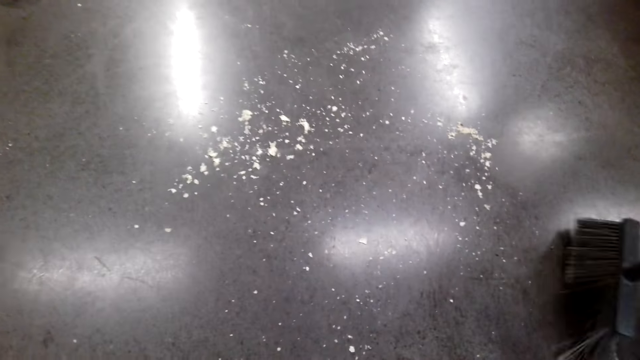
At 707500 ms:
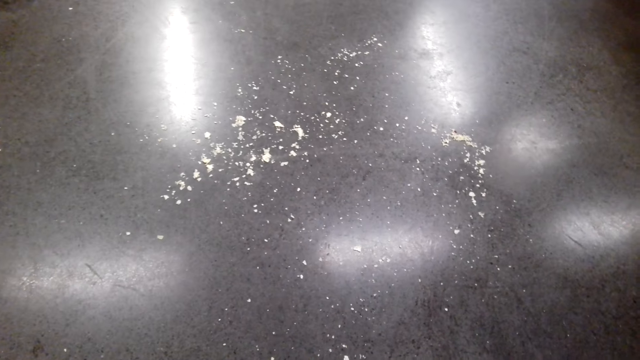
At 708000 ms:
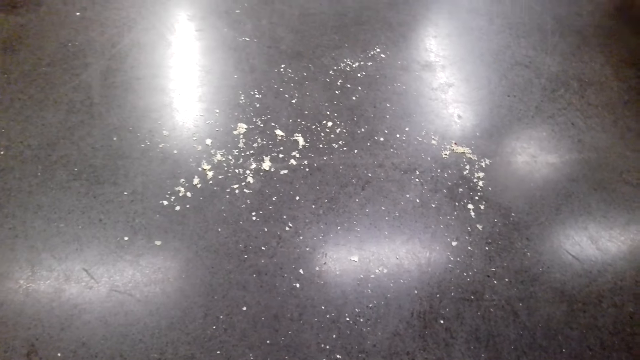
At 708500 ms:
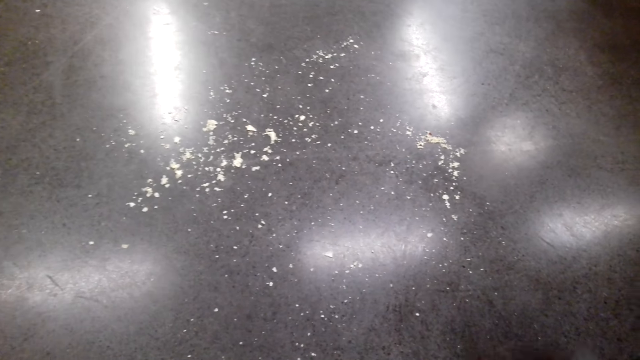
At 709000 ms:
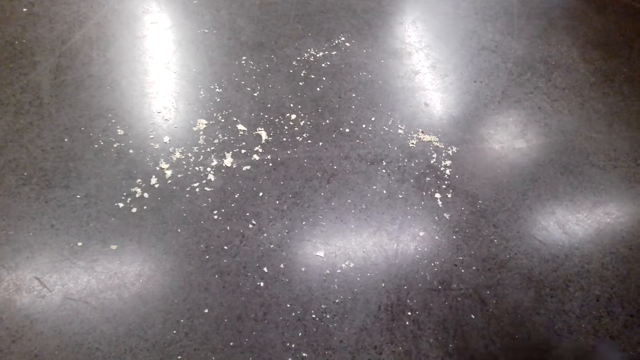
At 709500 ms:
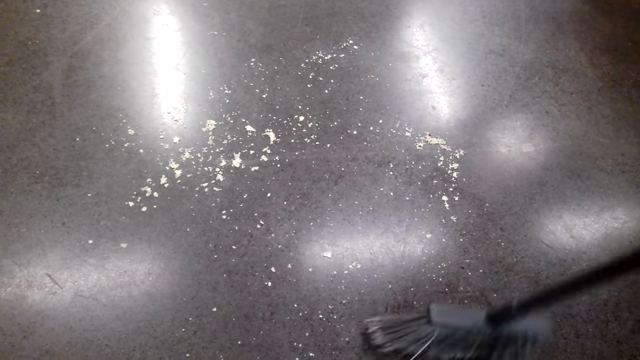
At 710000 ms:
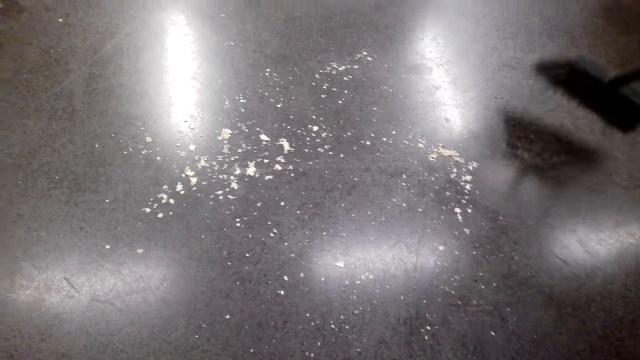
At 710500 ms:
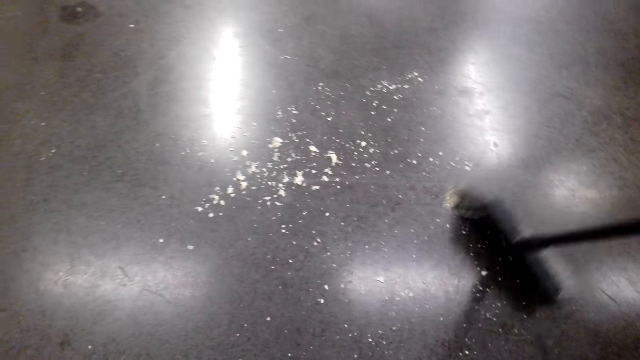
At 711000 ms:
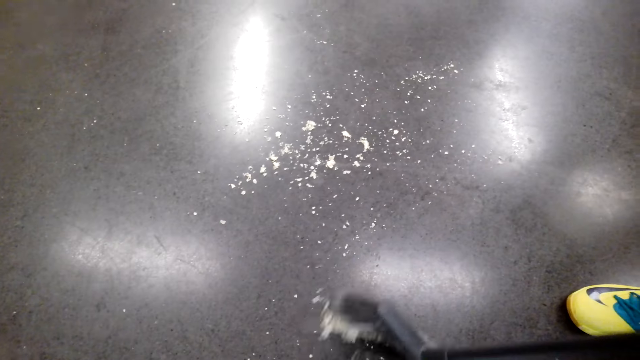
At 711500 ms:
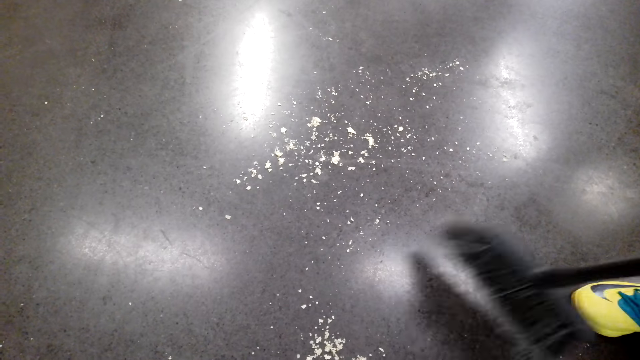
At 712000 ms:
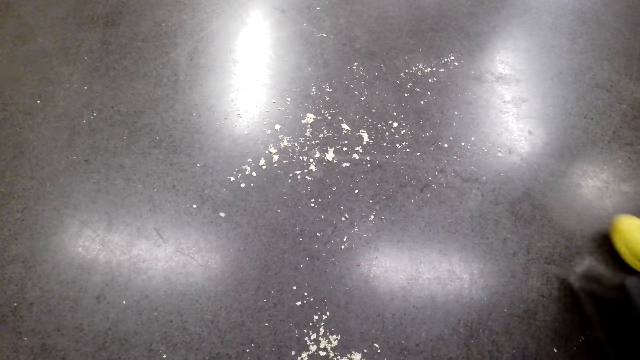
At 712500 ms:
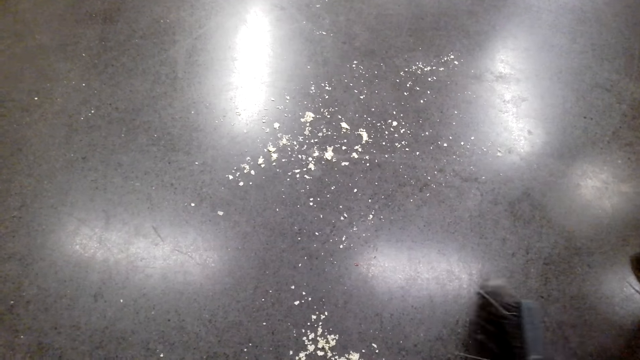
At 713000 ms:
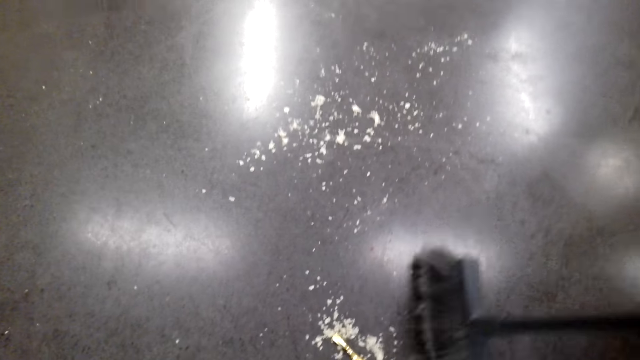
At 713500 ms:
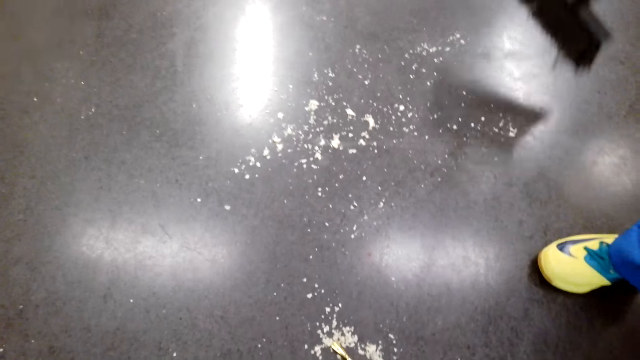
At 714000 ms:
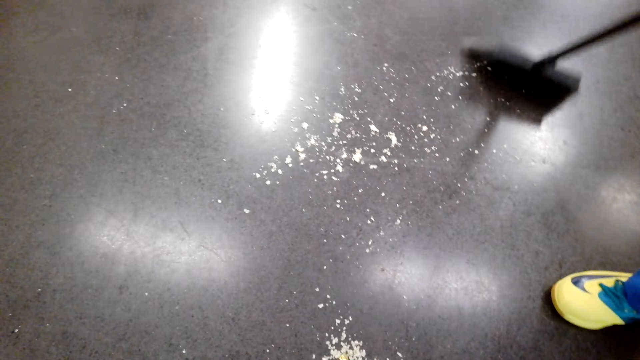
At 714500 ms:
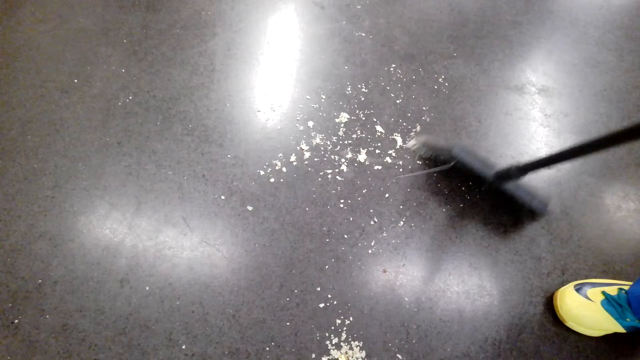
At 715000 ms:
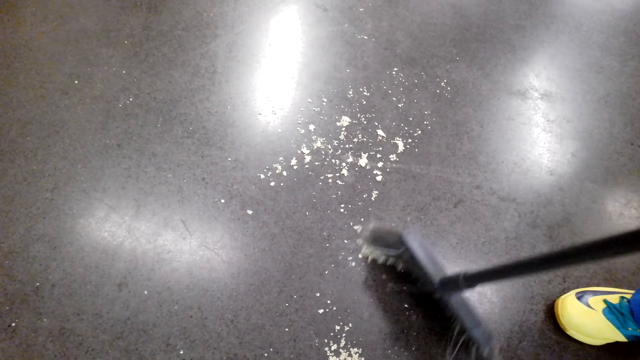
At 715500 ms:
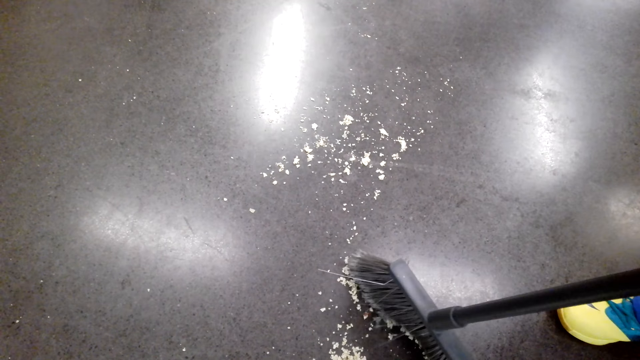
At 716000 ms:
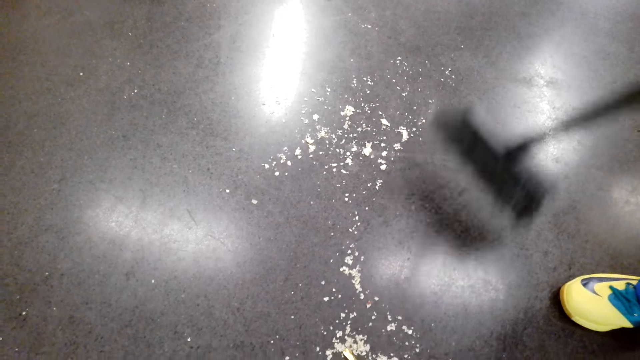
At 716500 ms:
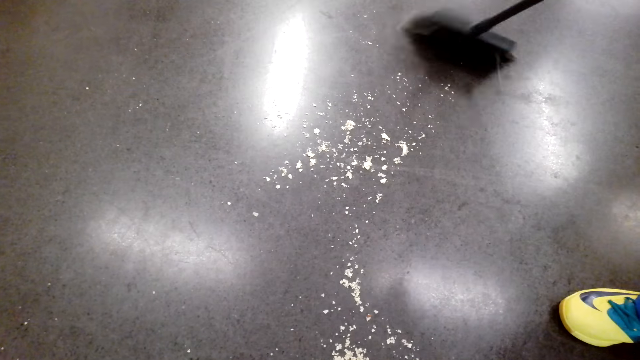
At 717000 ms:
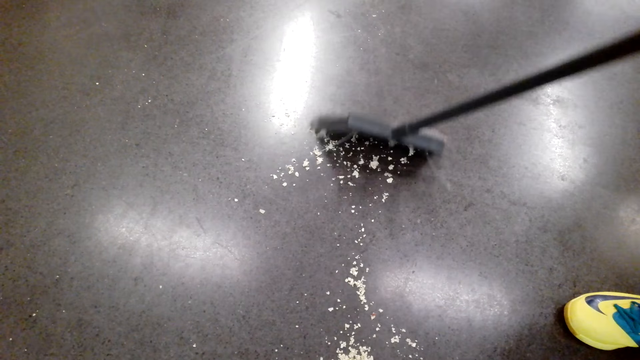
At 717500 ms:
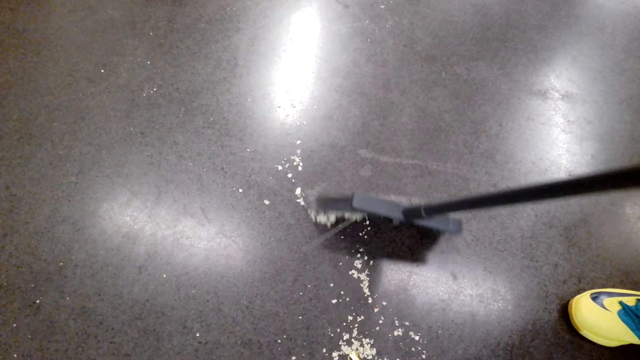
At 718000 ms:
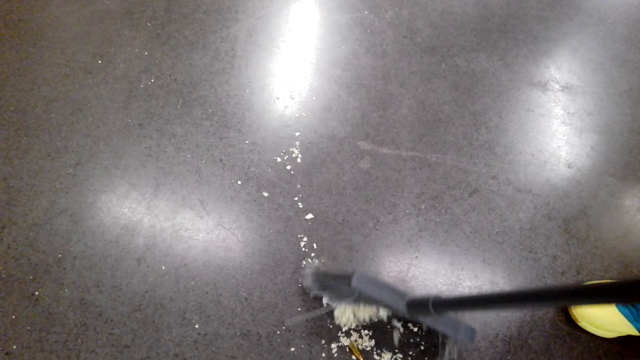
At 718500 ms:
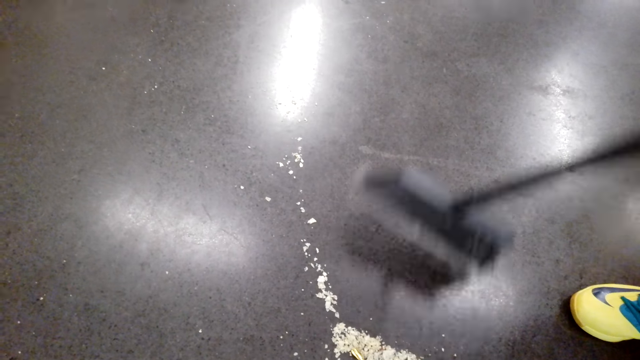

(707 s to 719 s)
A woman sweeps the floor. The camera wearer collects the dirt in one place.

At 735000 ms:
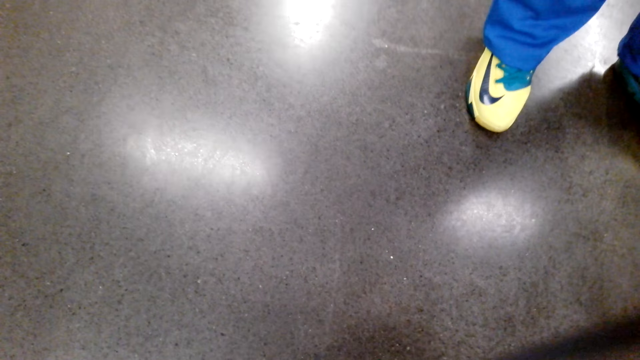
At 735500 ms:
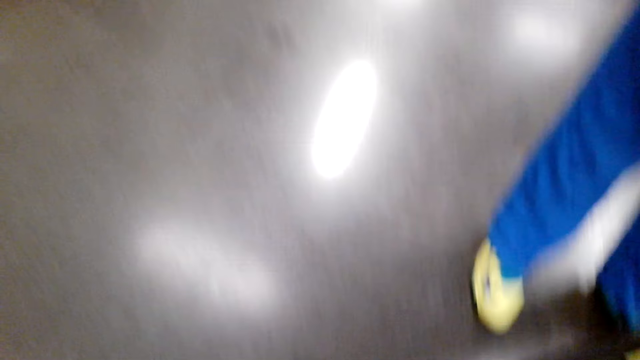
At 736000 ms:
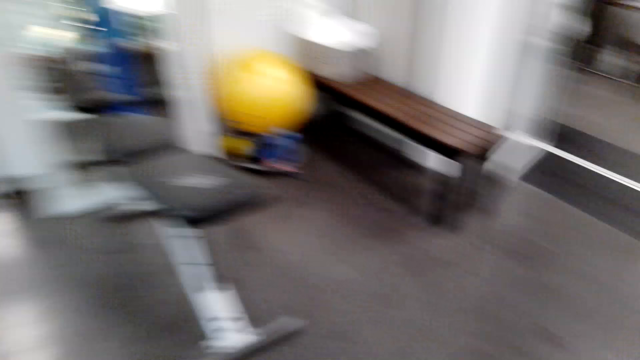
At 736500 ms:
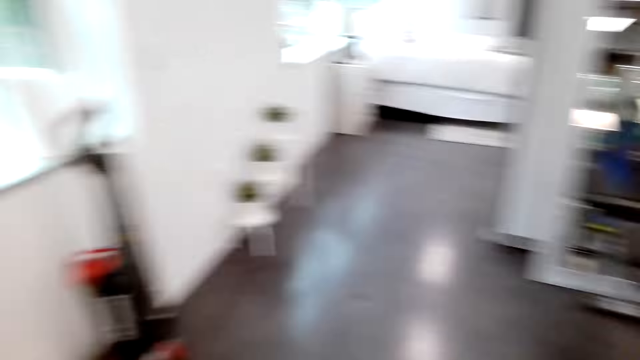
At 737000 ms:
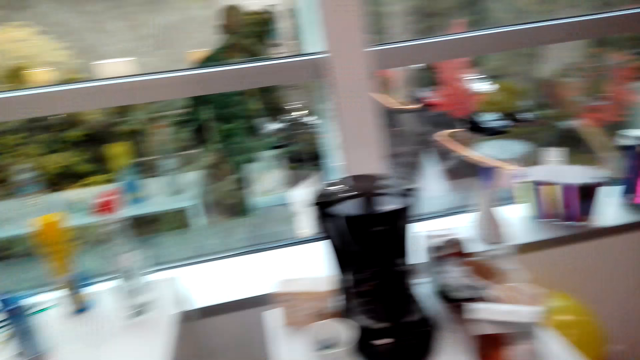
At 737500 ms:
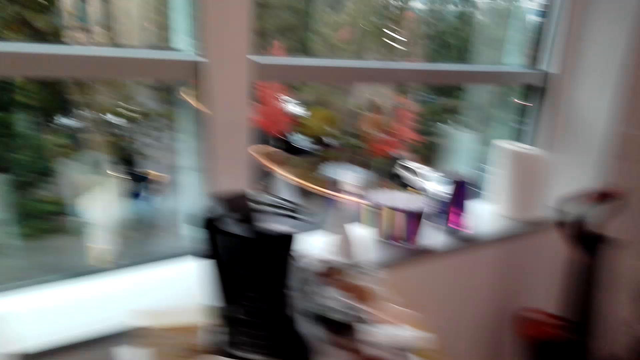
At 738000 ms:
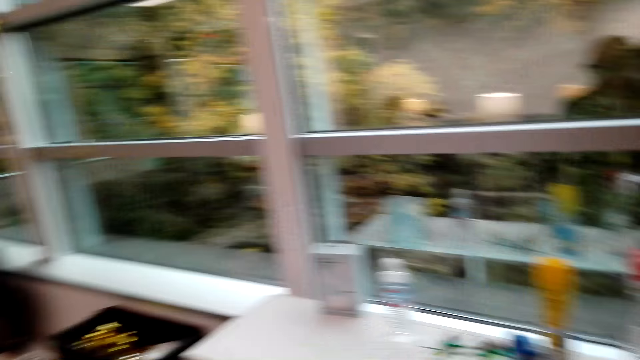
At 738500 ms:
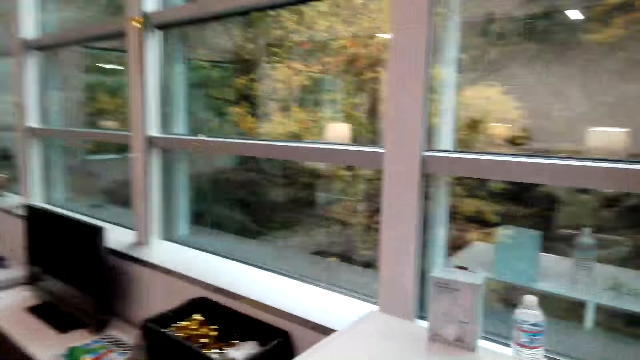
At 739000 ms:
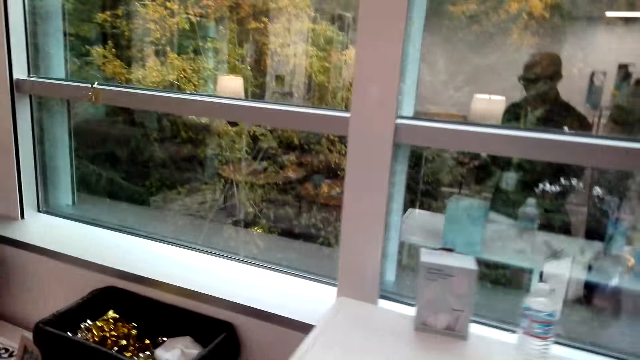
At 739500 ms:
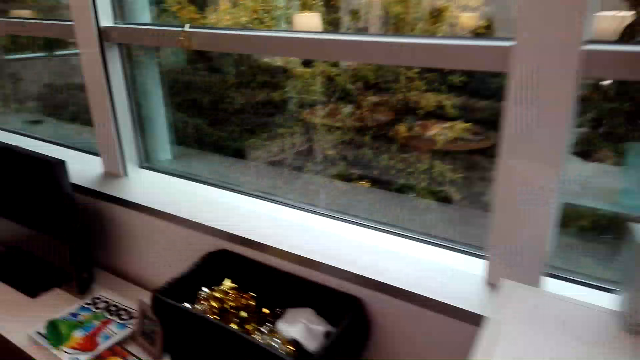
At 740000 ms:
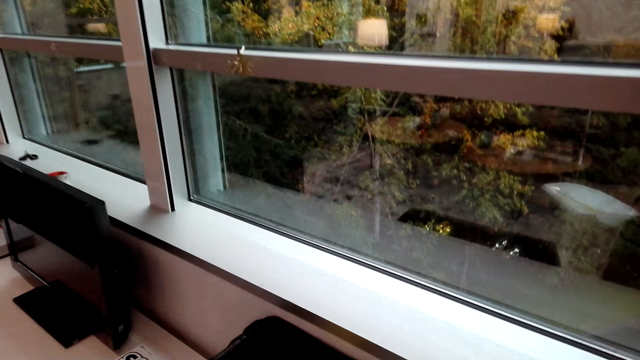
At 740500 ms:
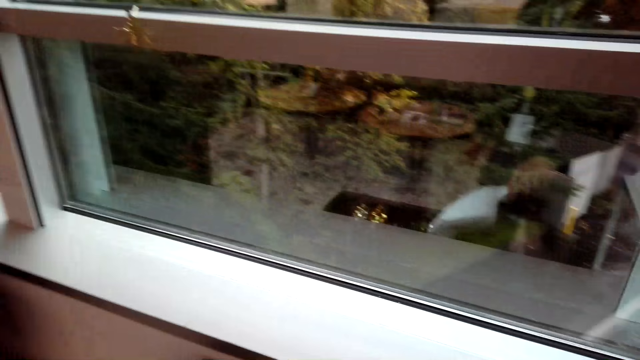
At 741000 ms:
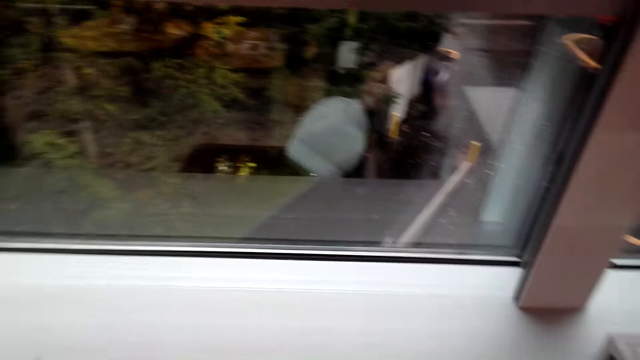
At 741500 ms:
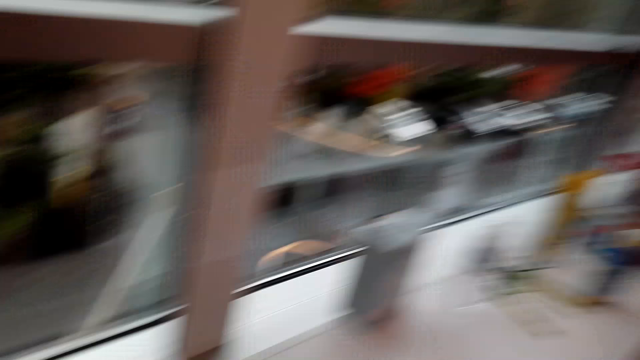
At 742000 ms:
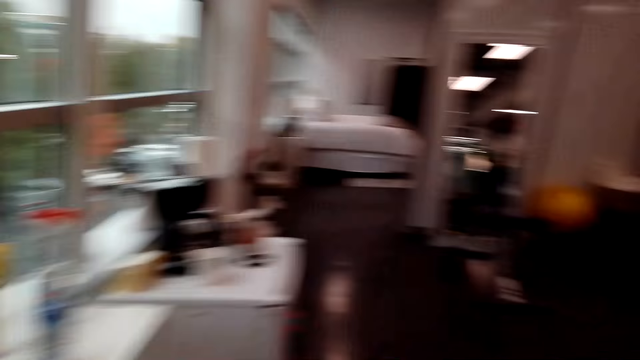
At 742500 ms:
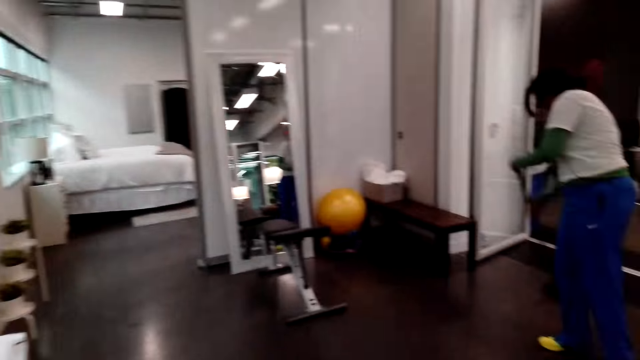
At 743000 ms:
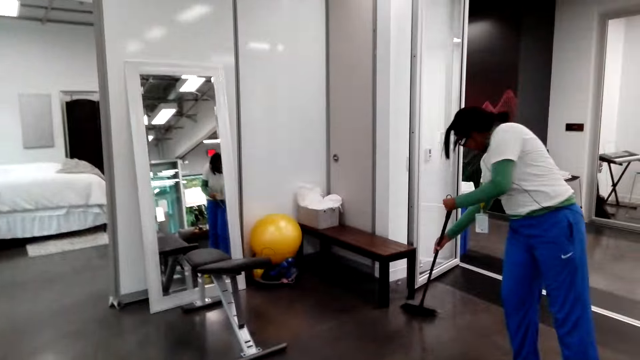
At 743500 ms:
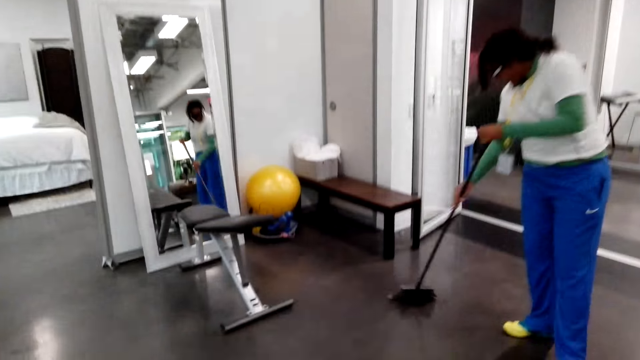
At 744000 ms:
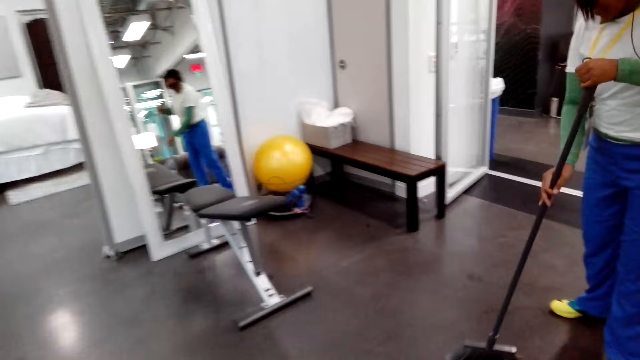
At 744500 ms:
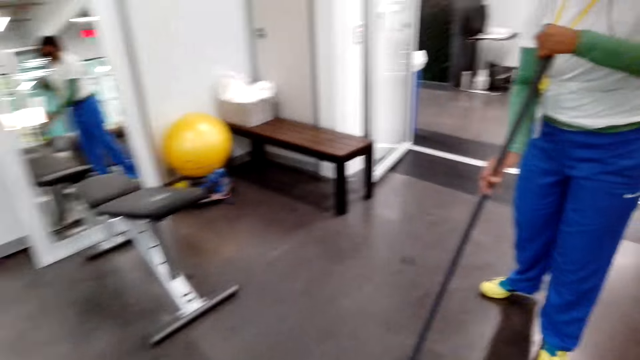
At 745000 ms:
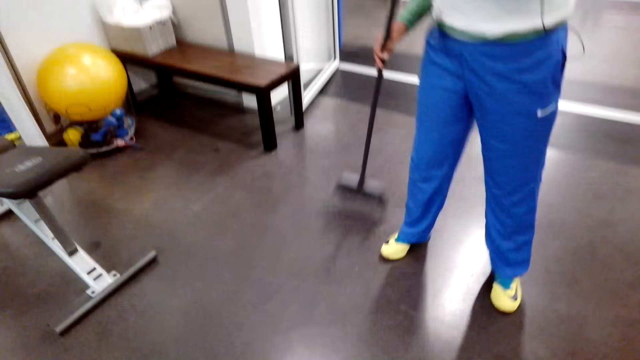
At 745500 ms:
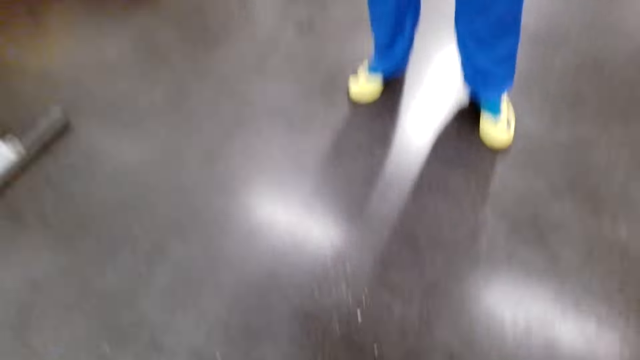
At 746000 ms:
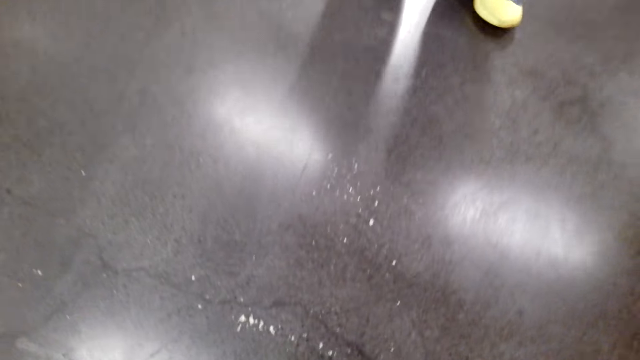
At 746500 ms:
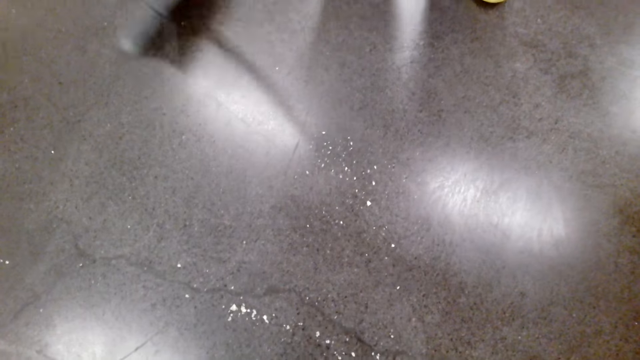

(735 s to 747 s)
The camera wearer looks around. They move. They throw the dirt in the trash can. They speak to a woman. The woman giggles.
